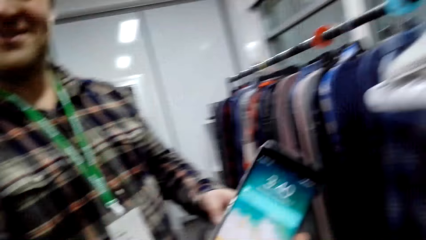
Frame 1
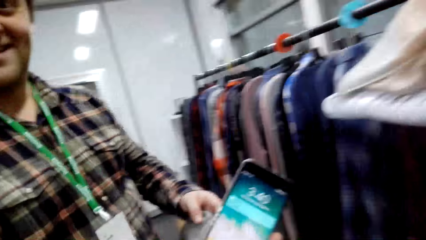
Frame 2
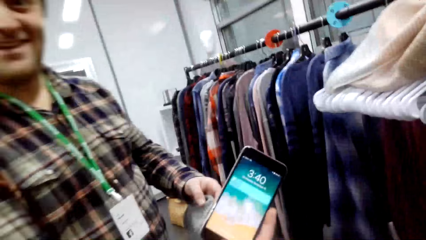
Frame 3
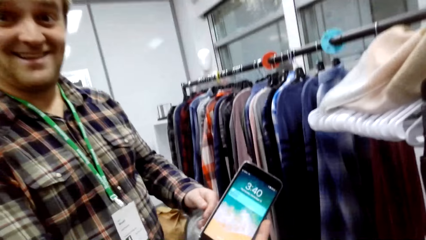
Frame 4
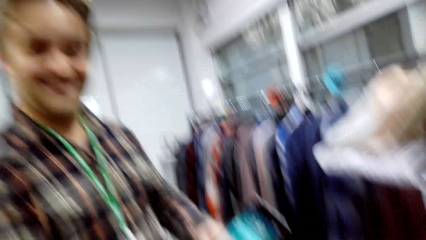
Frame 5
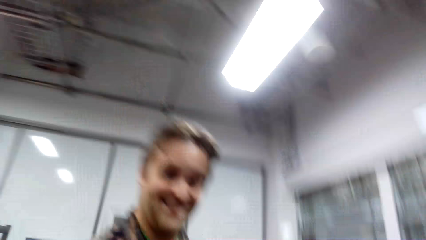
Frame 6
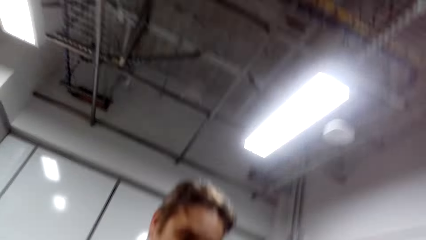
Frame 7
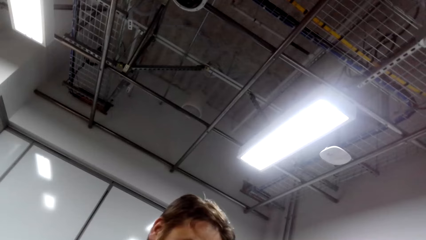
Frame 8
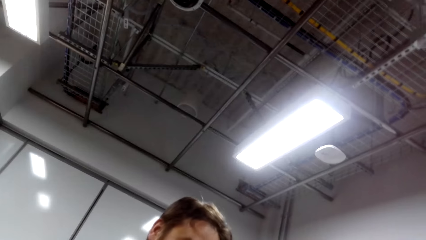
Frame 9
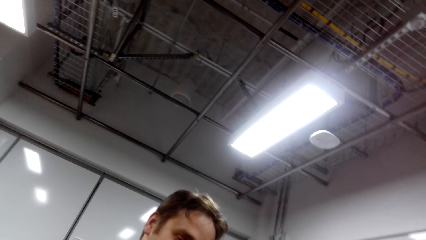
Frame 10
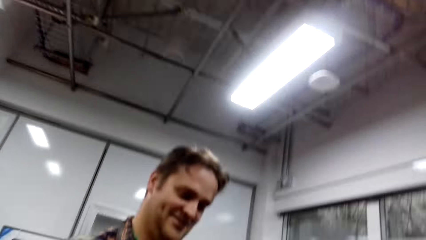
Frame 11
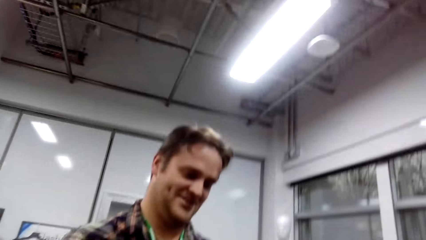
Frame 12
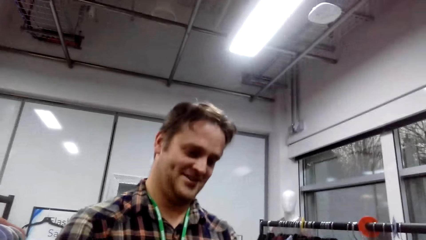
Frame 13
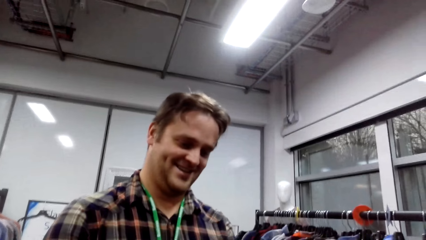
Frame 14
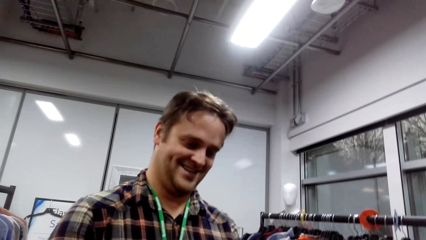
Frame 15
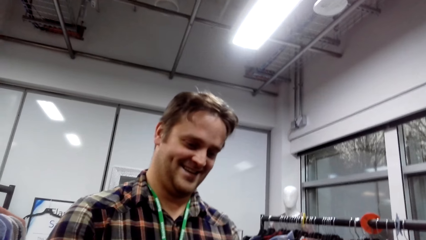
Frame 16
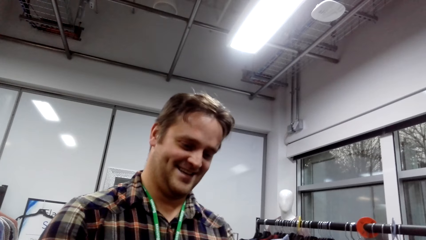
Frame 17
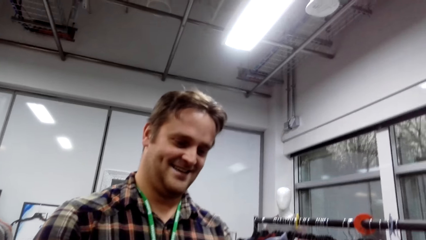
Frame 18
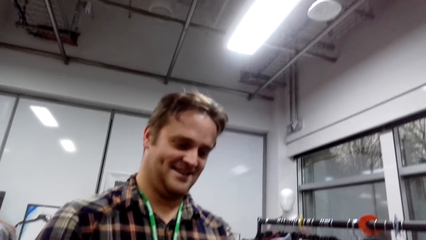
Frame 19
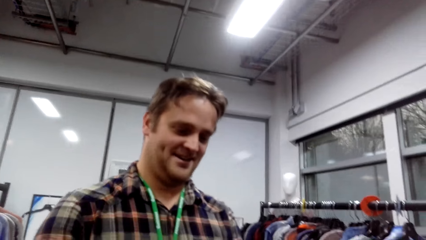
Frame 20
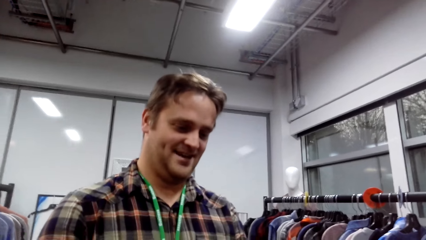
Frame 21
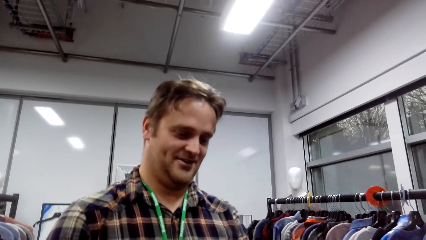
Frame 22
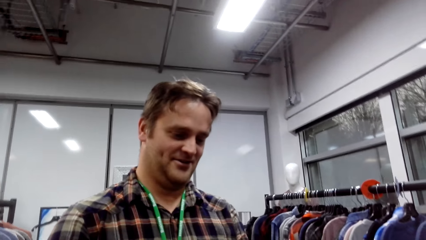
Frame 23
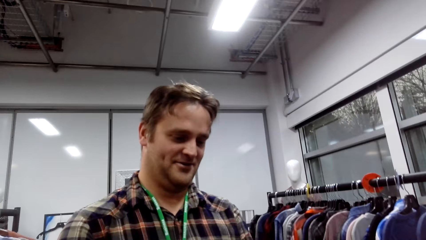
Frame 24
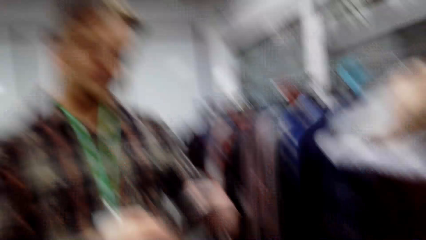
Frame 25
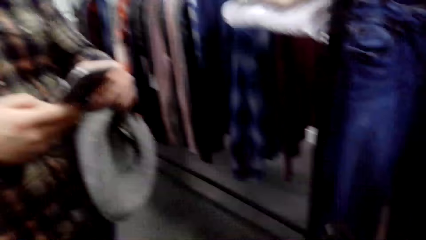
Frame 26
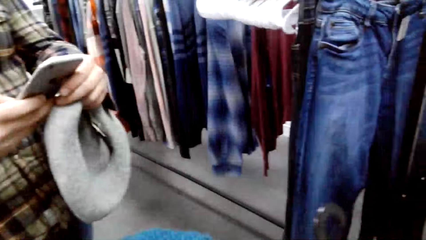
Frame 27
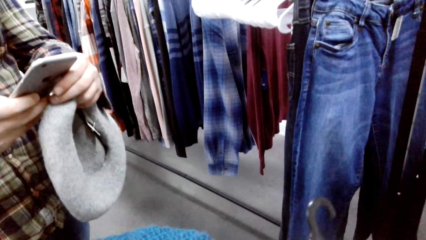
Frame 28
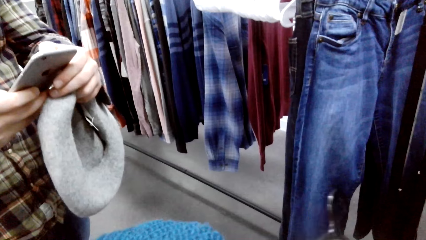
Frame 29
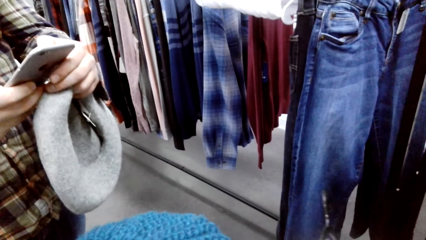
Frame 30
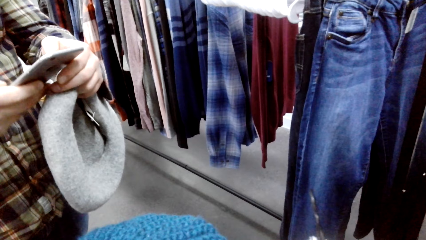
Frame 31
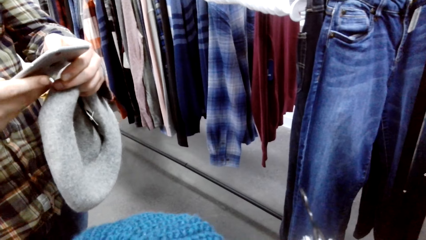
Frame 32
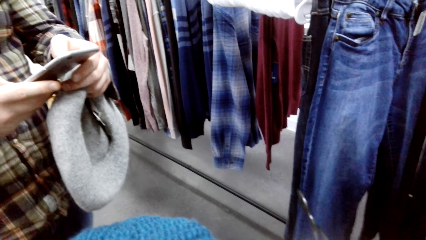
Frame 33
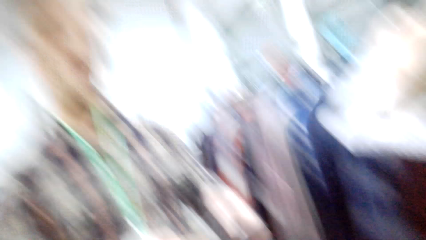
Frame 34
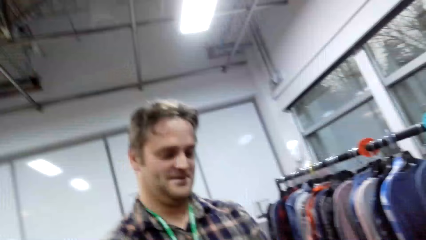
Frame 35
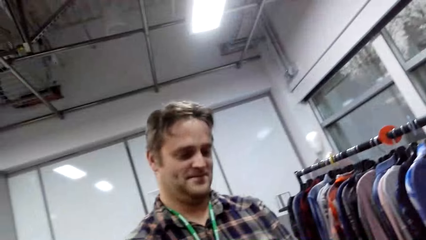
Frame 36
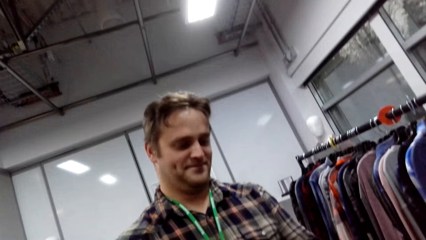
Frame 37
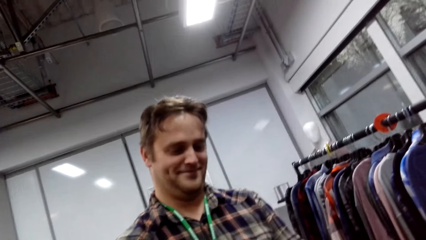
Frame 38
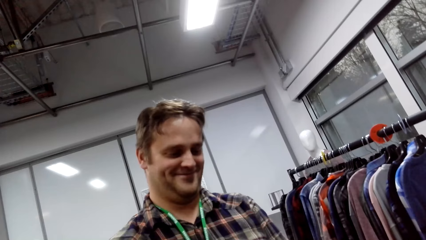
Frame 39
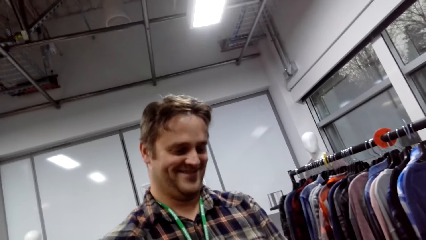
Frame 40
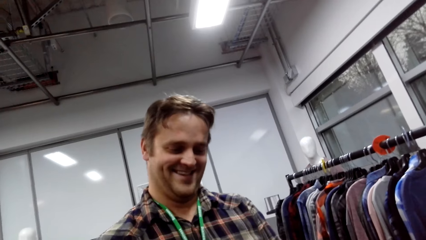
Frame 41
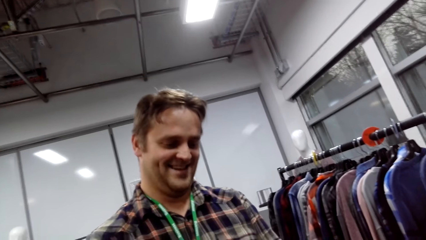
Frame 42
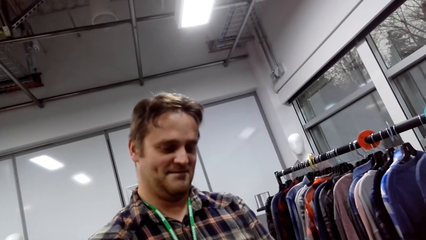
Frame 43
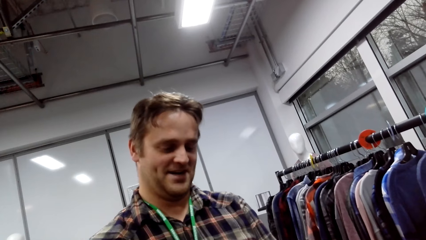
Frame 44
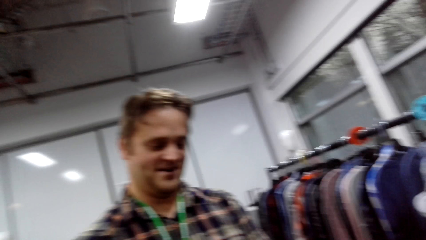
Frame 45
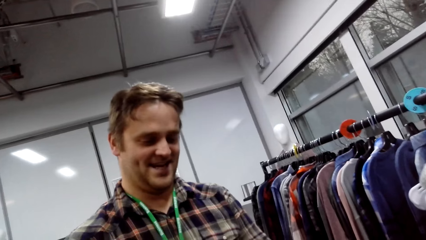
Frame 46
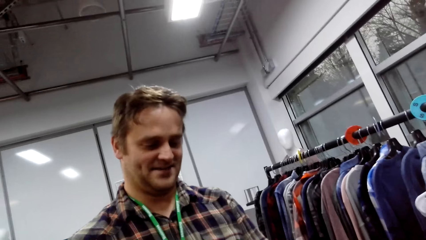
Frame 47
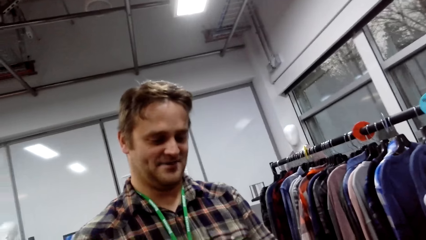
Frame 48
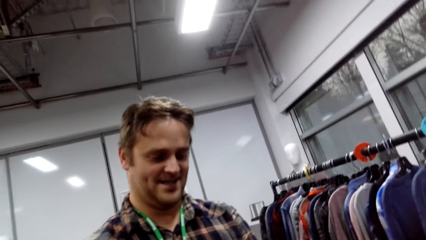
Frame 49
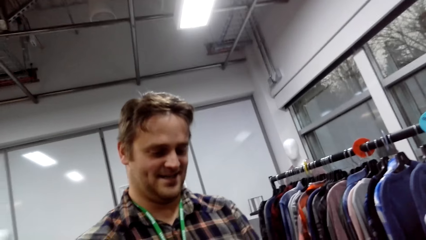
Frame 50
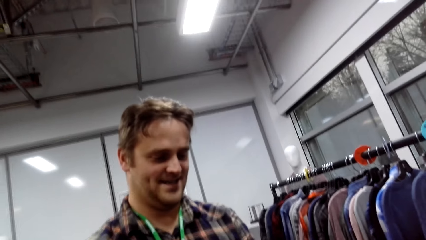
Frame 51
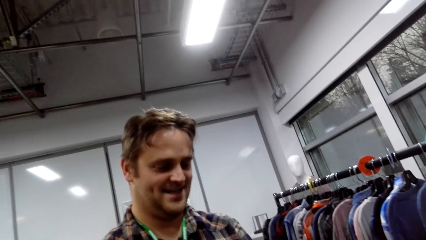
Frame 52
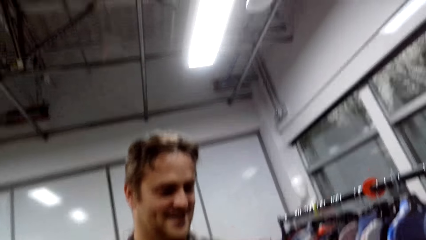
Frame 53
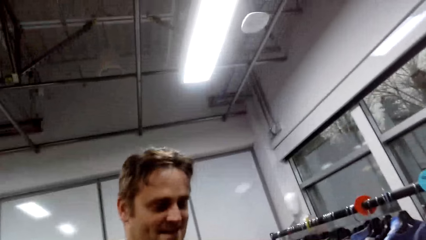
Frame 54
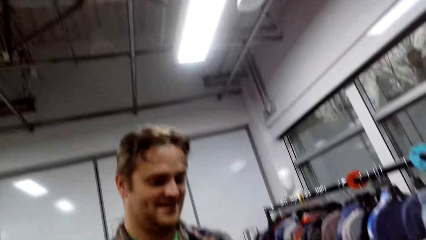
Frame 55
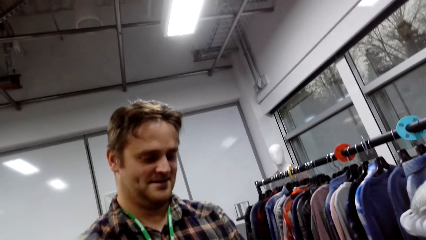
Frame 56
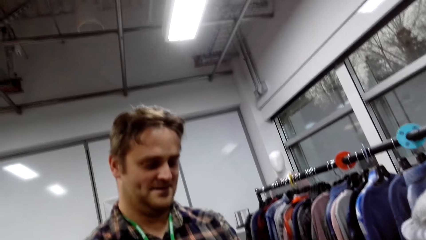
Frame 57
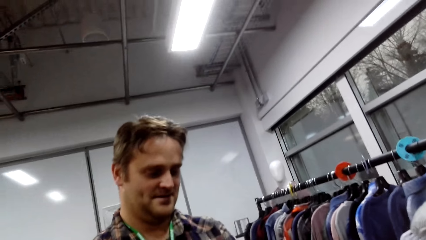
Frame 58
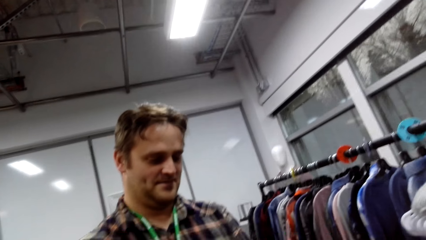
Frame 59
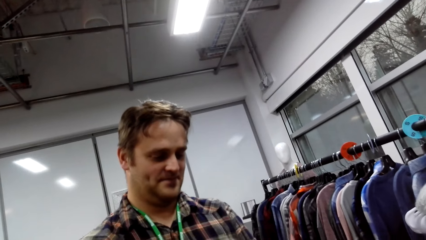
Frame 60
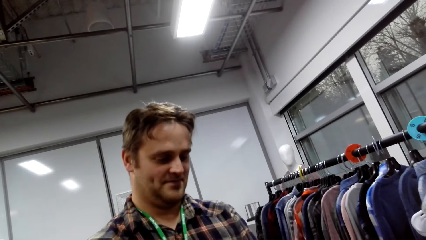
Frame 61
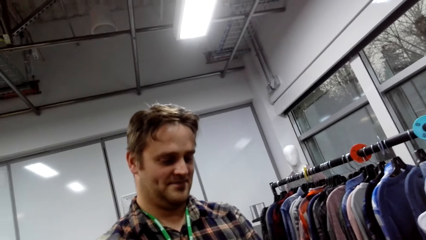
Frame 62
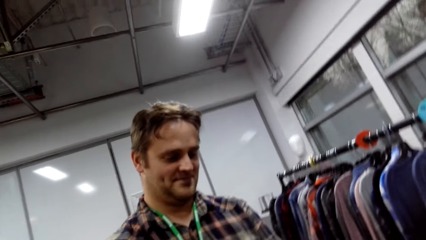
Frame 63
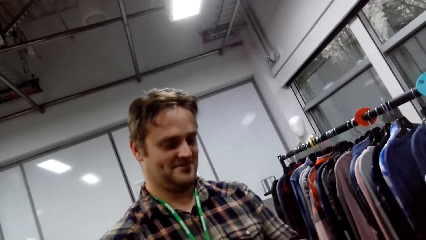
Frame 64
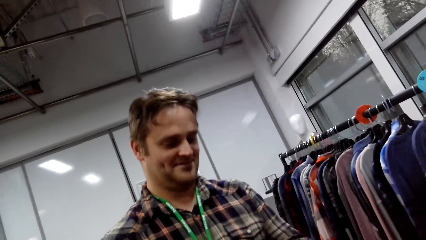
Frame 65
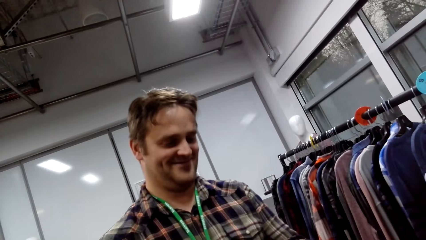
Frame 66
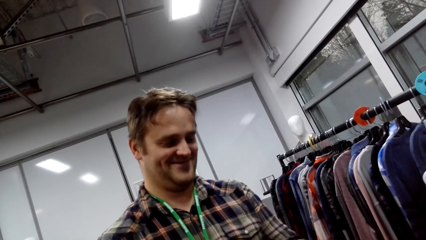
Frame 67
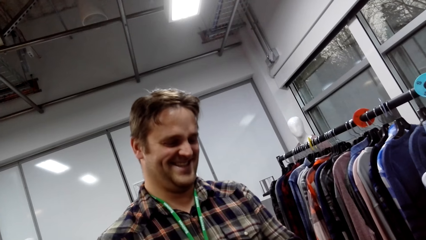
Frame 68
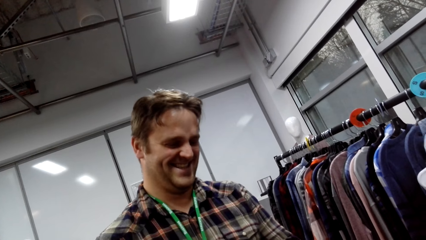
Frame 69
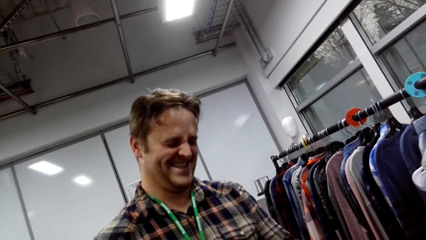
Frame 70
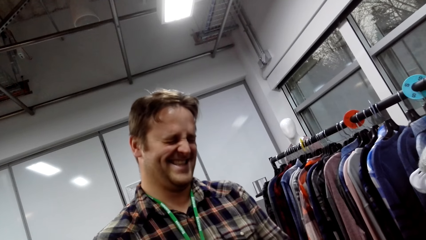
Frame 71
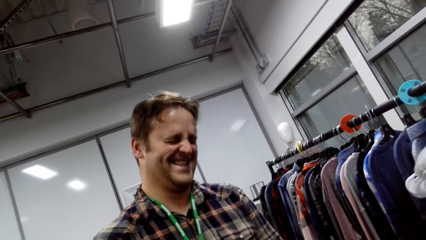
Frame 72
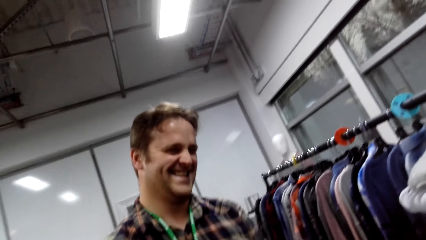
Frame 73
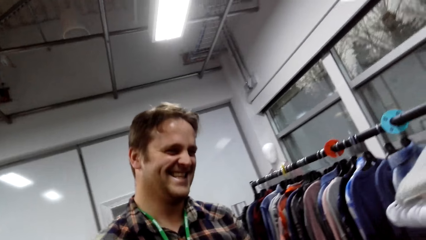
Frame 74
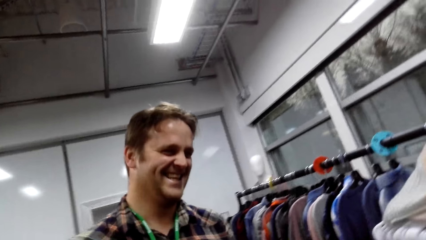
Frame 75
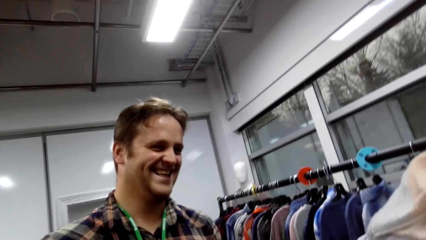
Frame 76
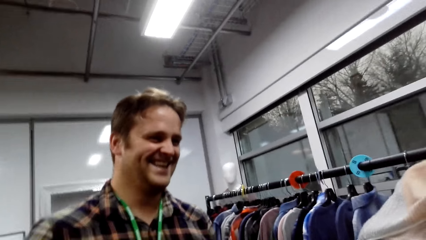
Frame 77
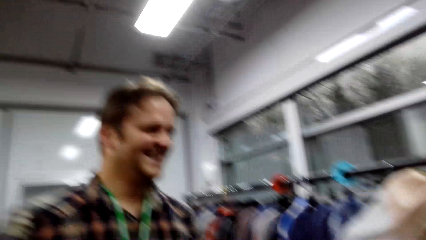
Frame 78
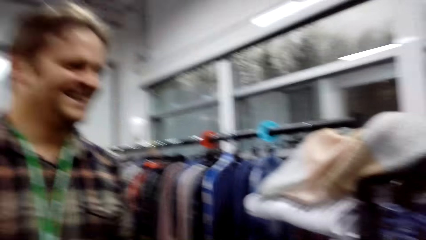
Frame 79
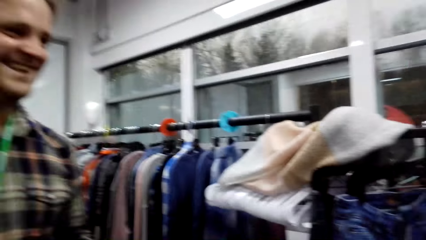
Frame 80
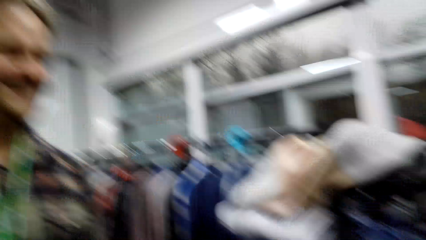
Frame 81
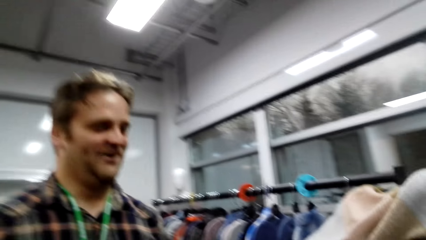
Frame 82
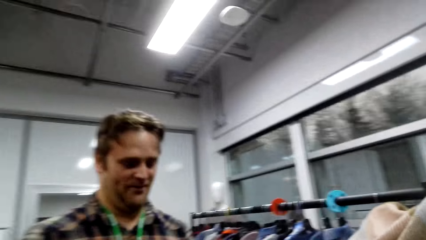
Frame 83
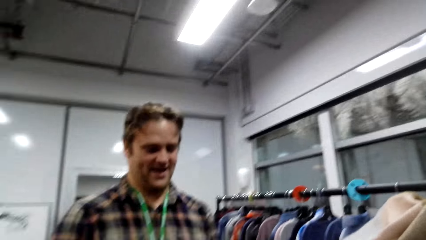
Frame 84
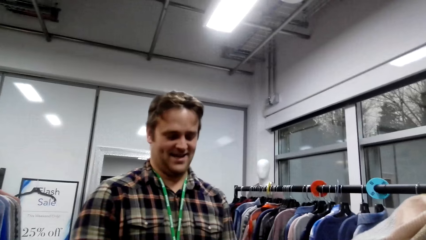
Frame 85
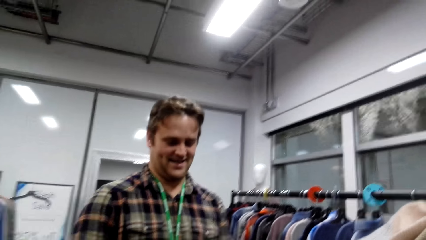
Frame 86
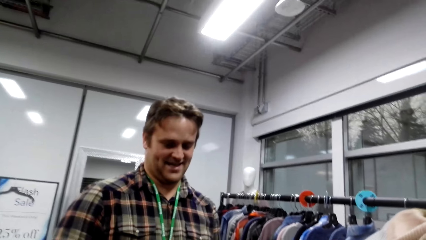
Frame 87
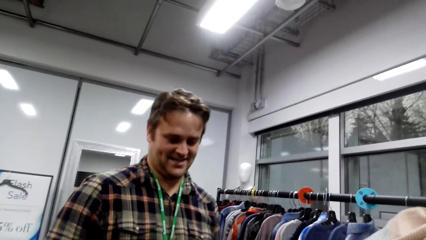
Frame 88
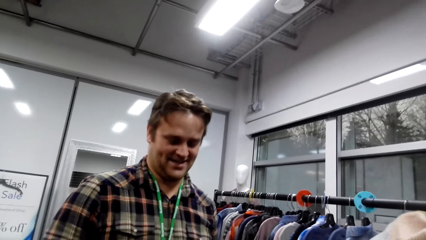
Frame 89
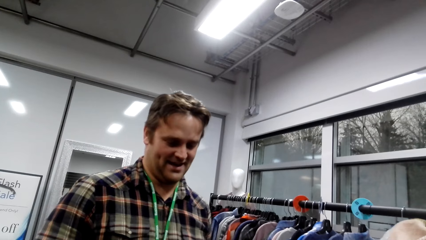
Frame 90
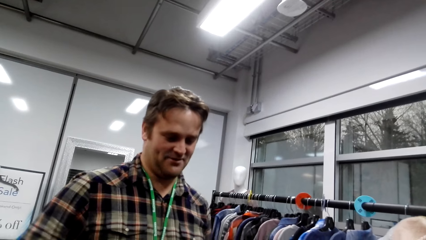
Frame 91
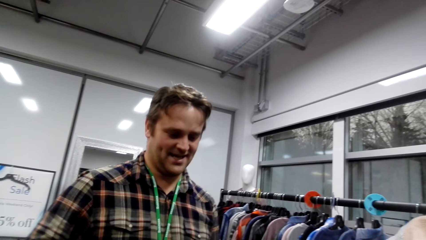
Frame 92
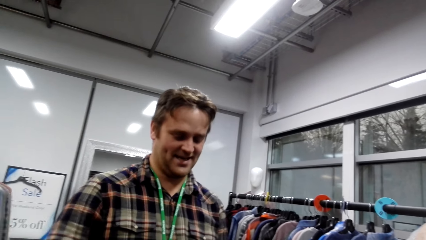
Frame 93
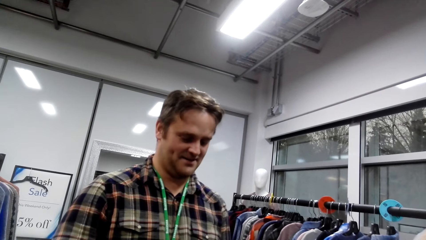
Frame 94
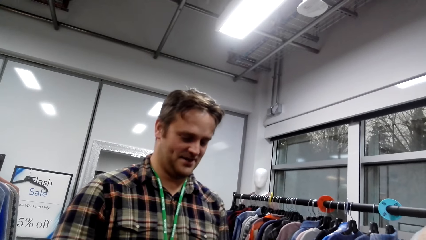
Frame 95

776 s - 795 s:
A man shows the camera wearer the phone. The camera wearer looks at the man. The man touches on his phone. The camera wearer looks at the man. The man talks to the camera wearer.
